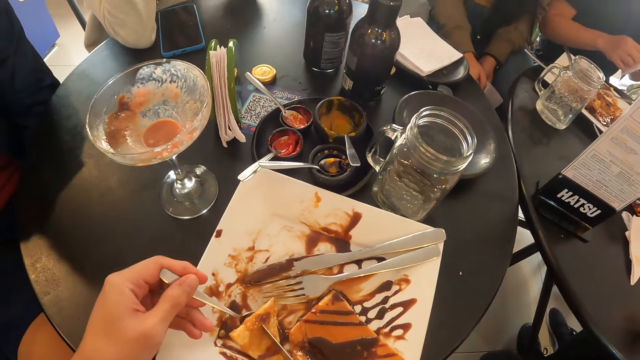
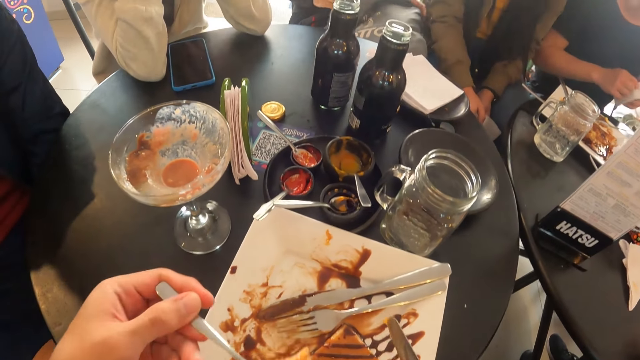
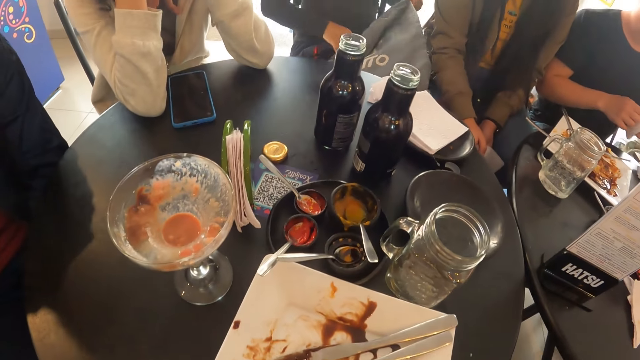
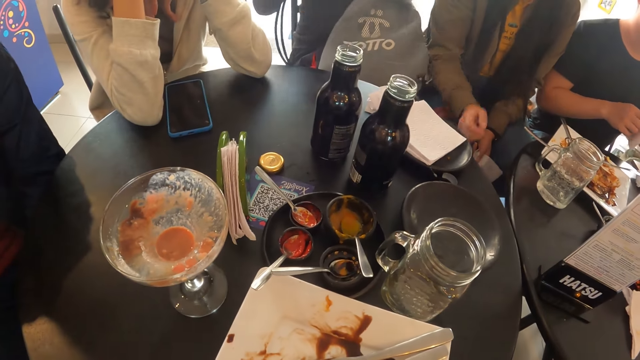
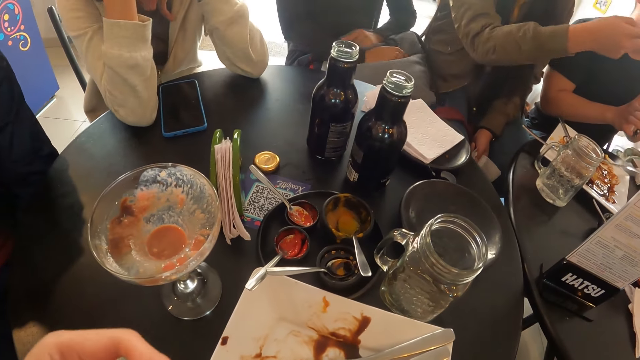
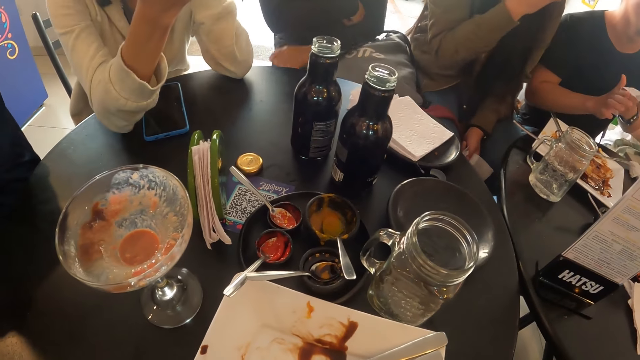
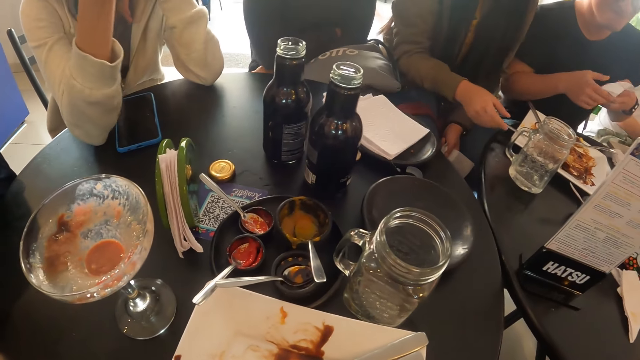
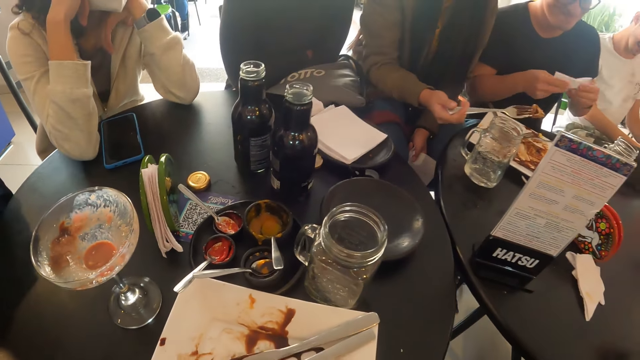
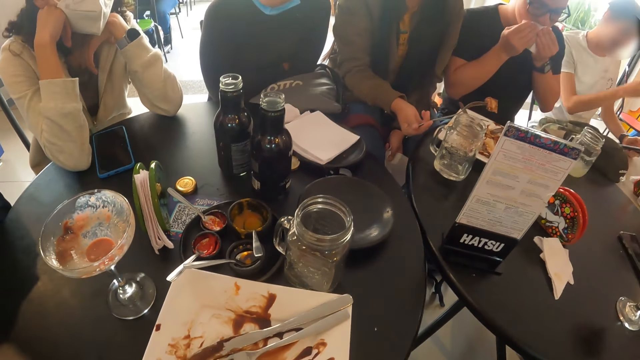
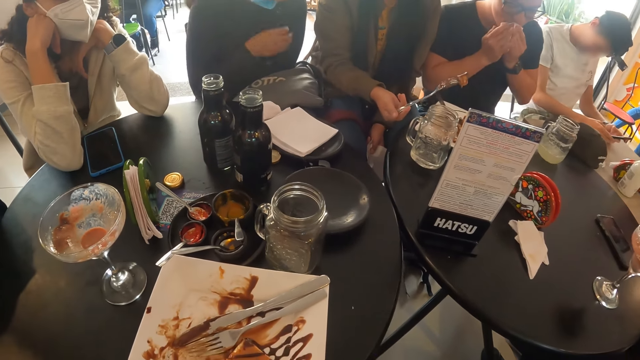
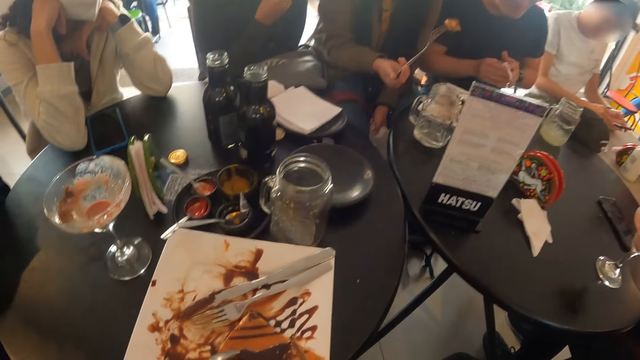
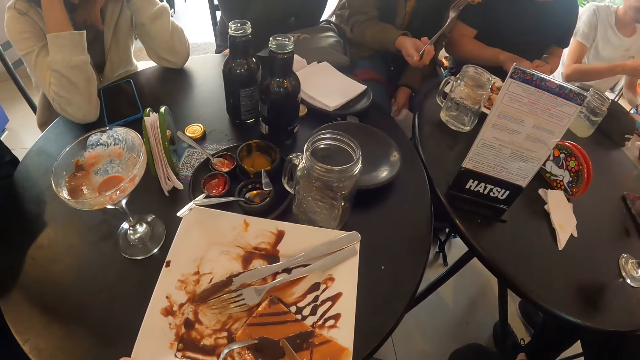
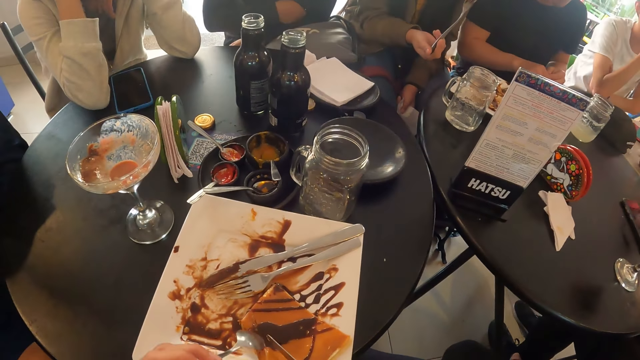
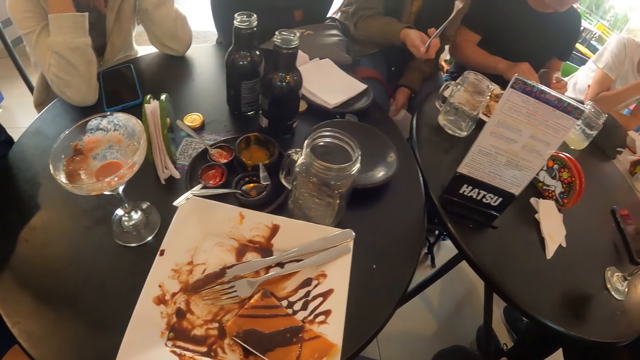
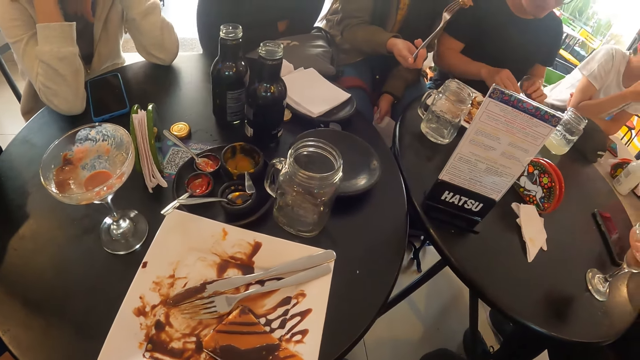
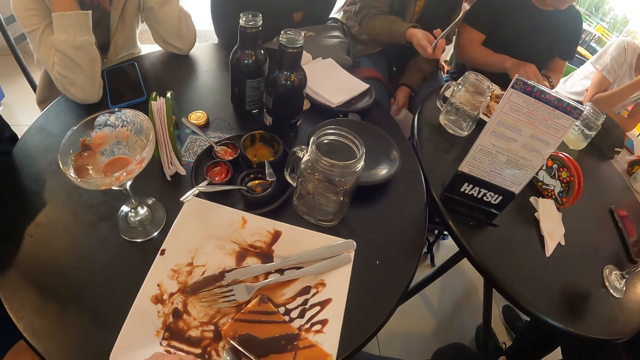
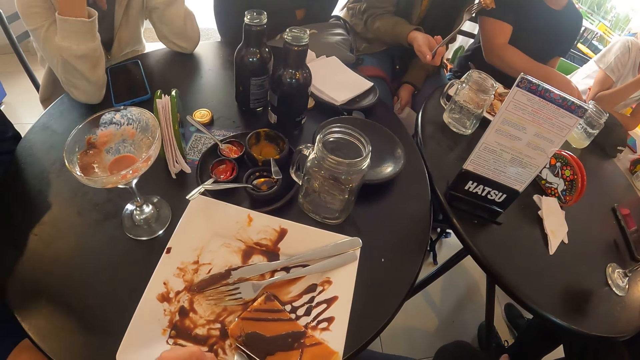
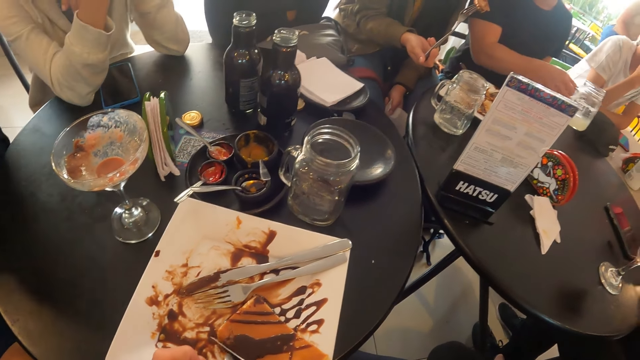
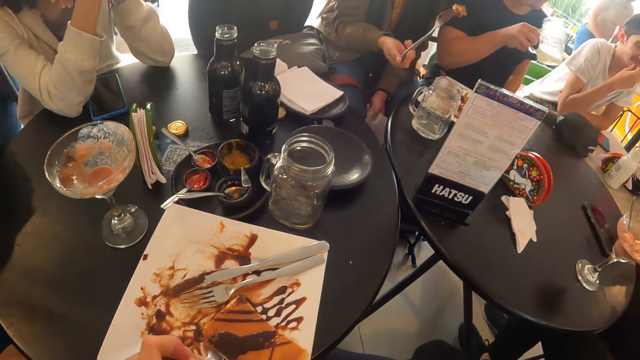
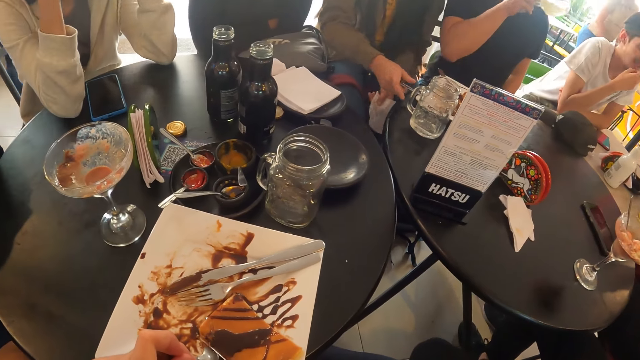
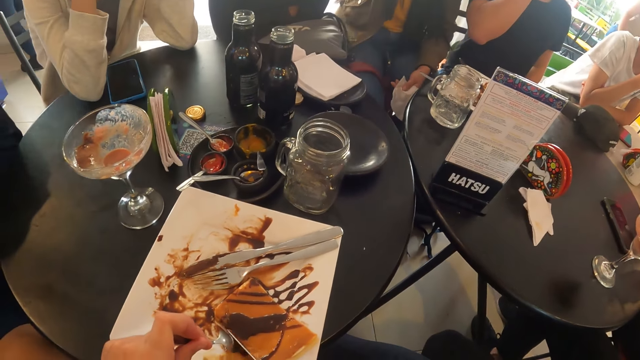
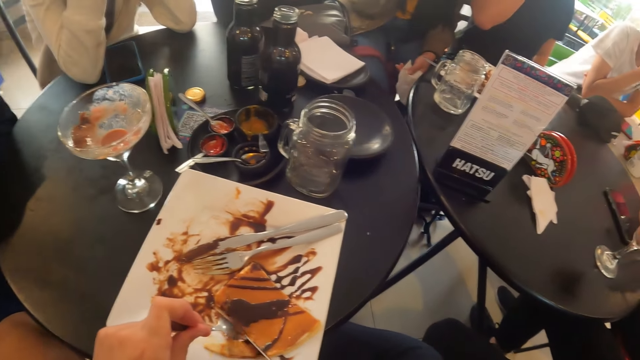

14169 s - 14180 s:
The camera wearer picks the pancake up. He eats the pancakes with the spoon in his left hand. He lifts the pancake and moves the knife. He looks around. The man cleans his mouth with a tissue in both hands. The camera wearer moves the spoon on the pancake and moves the knife on the pancake. He cuts the pancake. The man drinks juice from a glass cup in his right hand.

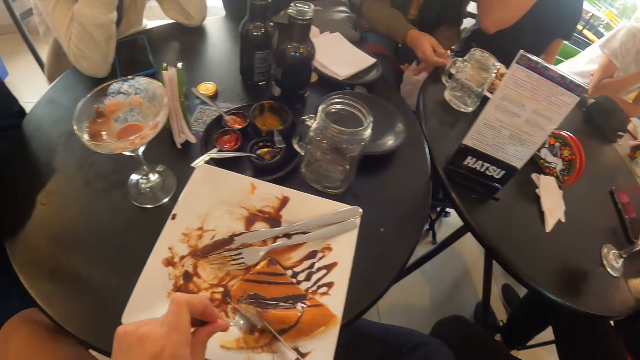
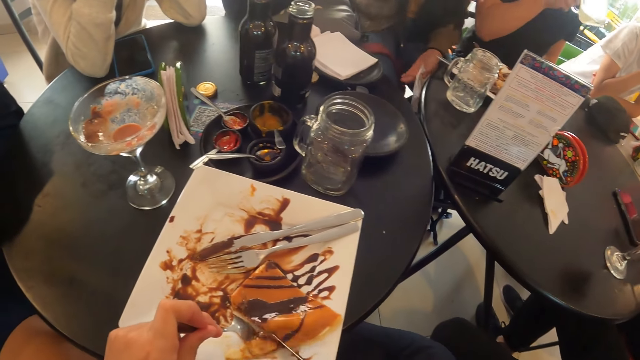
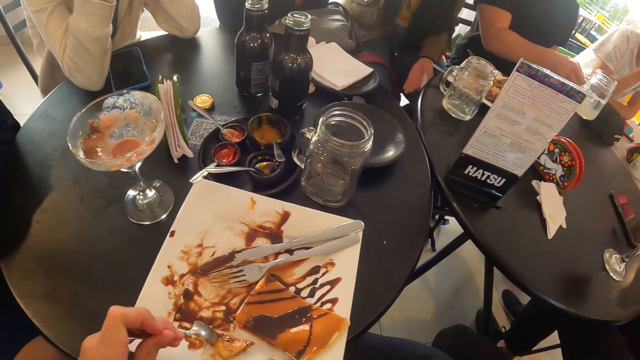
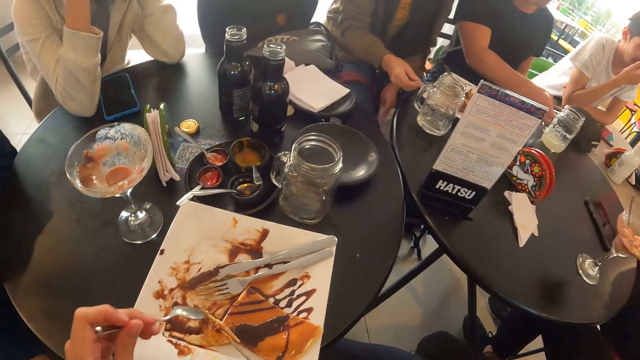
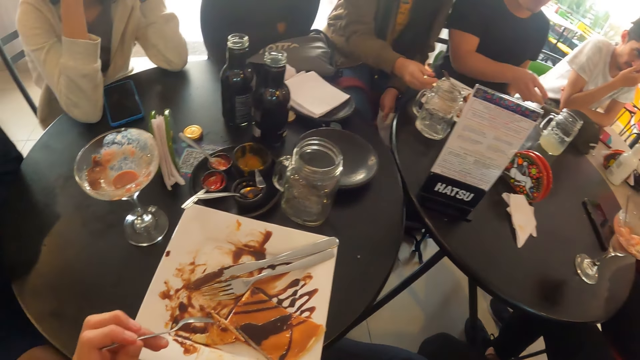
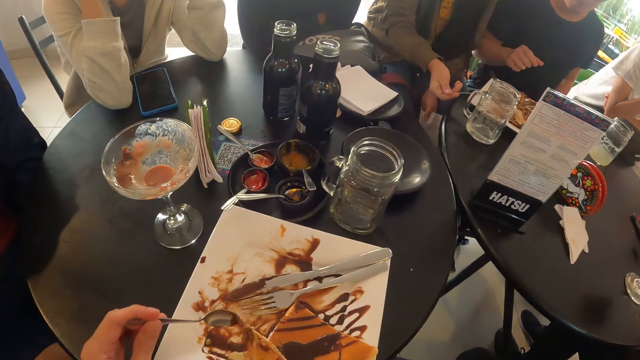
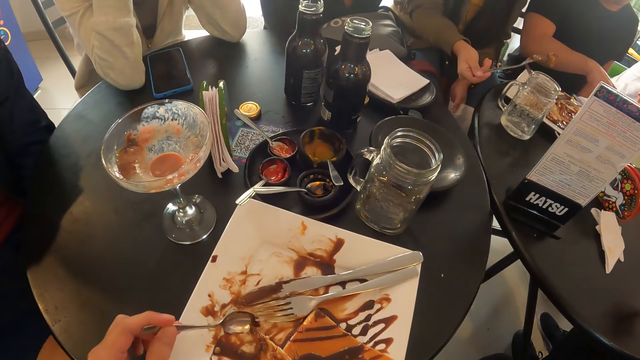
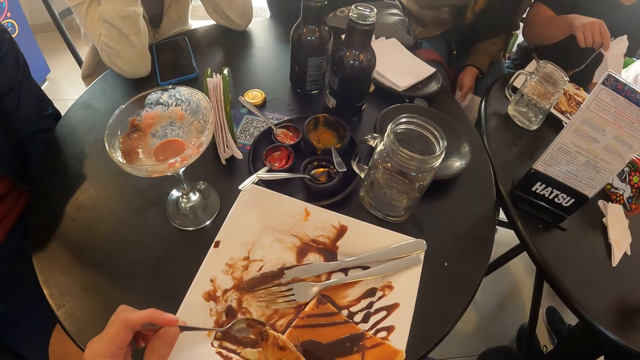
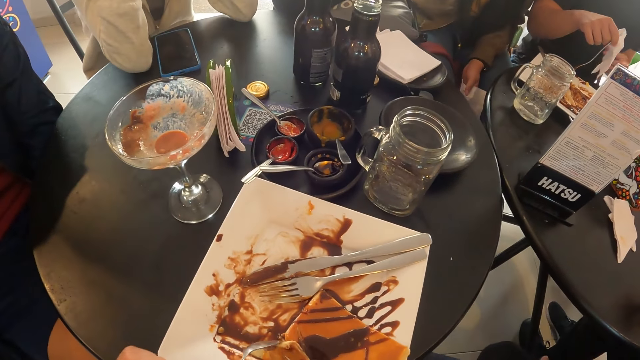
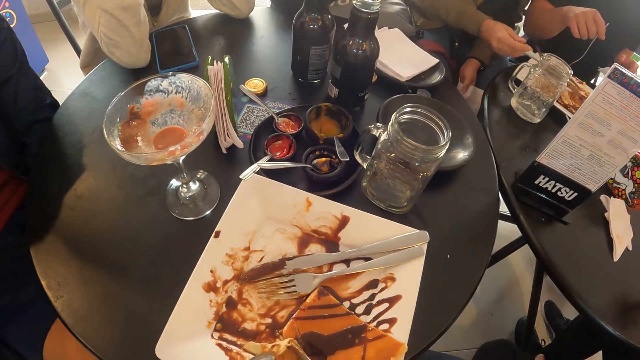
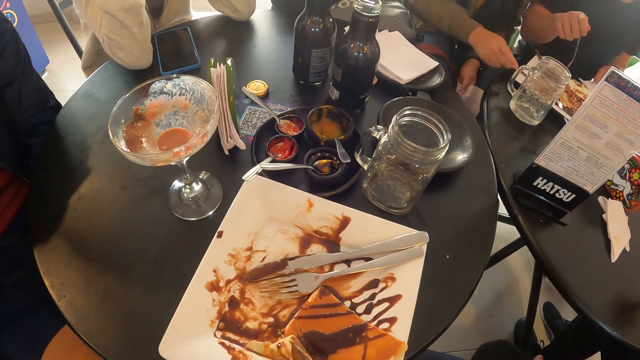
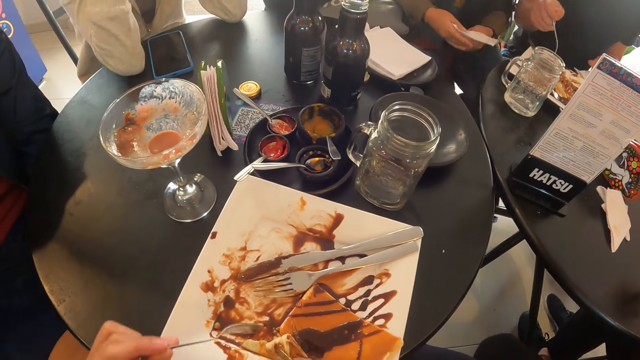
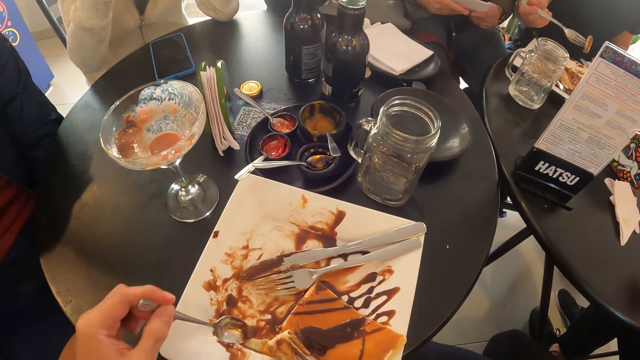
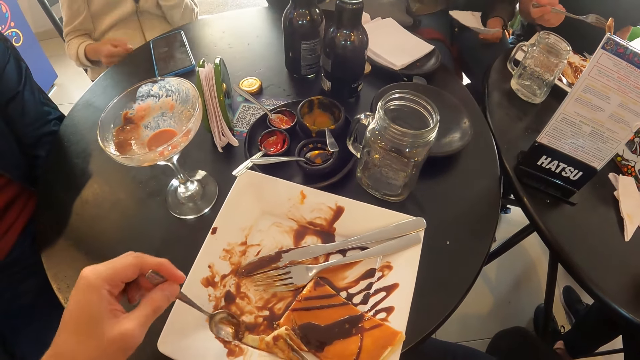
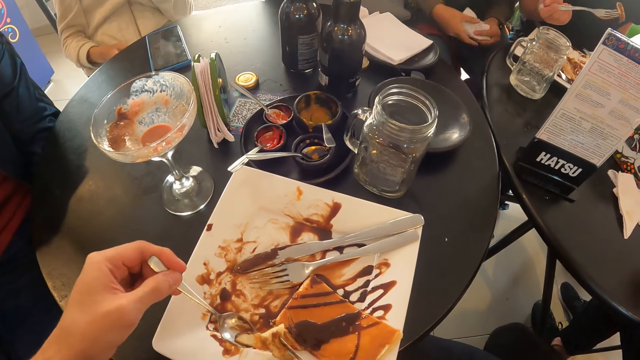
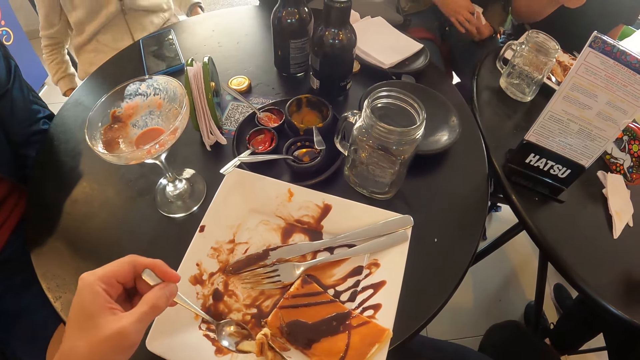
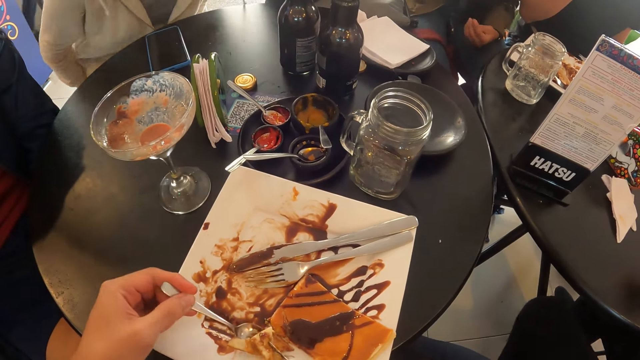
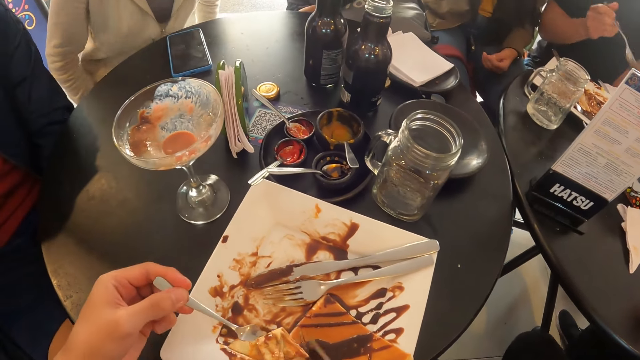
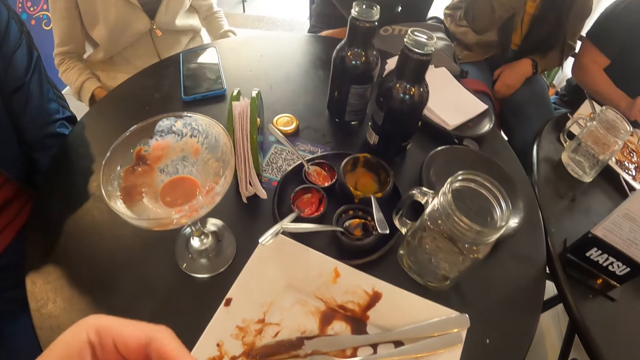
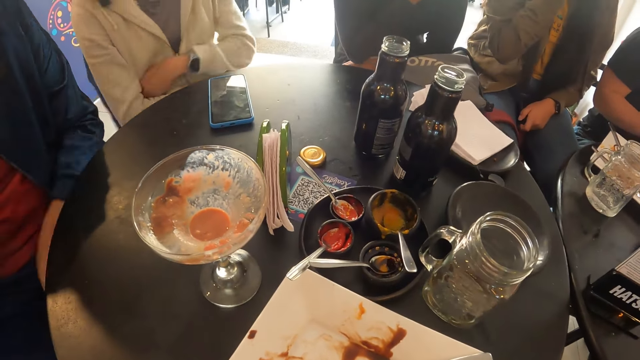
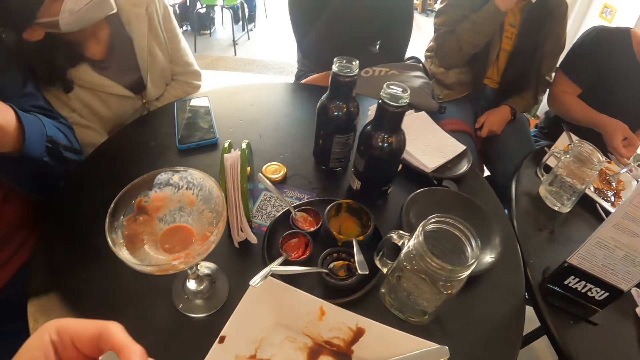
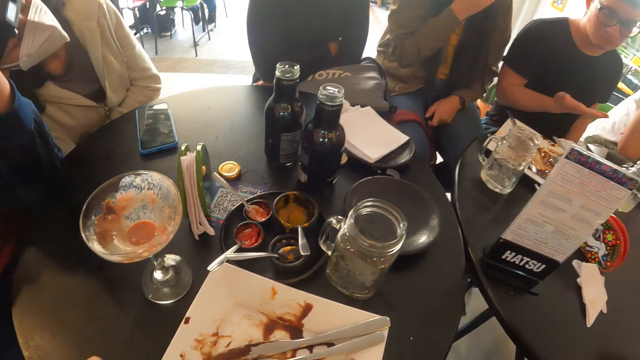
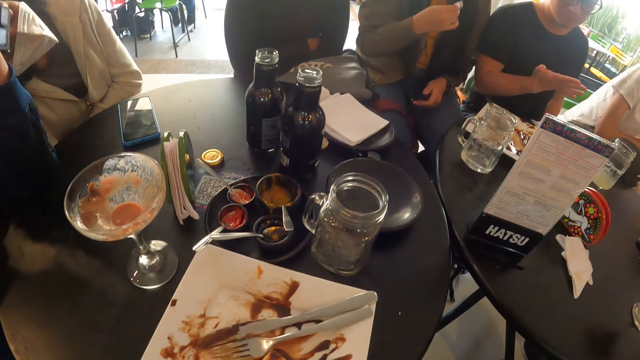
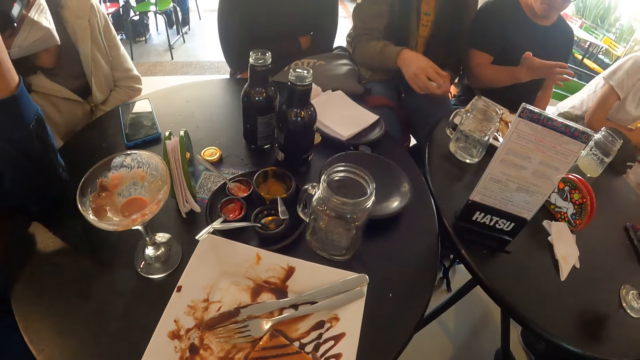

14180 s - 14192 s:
The camera wearer slices the pancakes in the plate with the knife in his left hand. He lifts up the pancake and drops the pancake down. He moves the knife up and moves the spoon up. He scoops the pancake. He lifts up the pancake. He lifts up the knife and lifts up the pancake. He takes the pancakes with the spoon in his left hand. He eats. The woman places her head on a man's shoulder.
